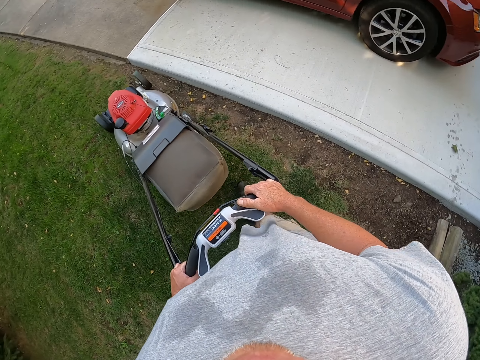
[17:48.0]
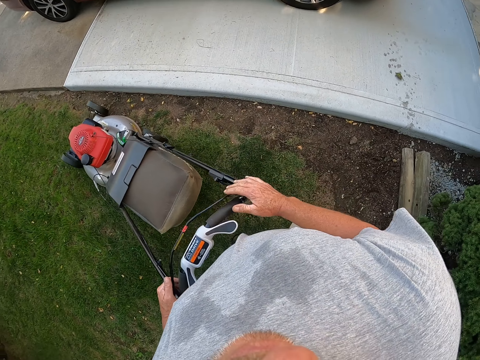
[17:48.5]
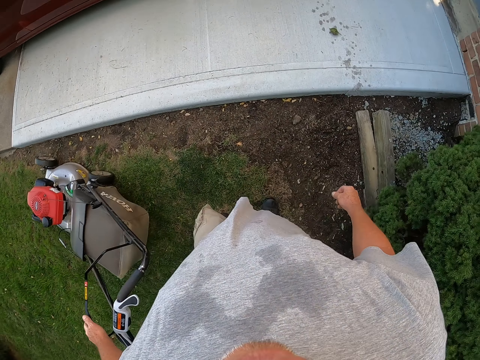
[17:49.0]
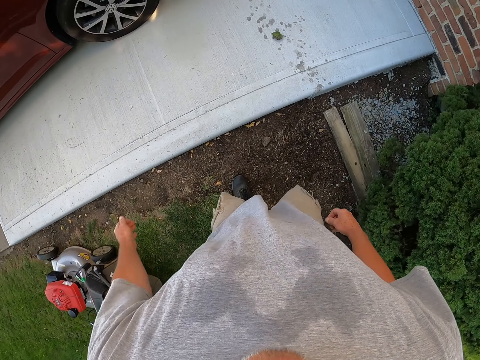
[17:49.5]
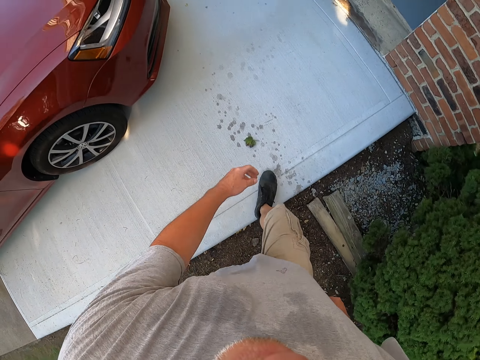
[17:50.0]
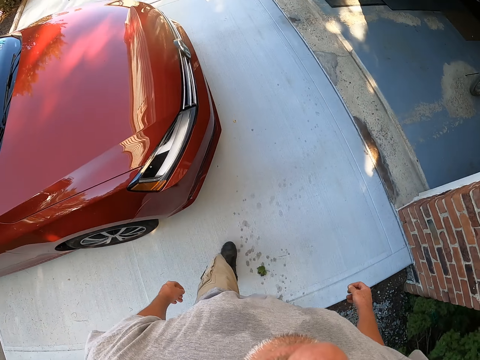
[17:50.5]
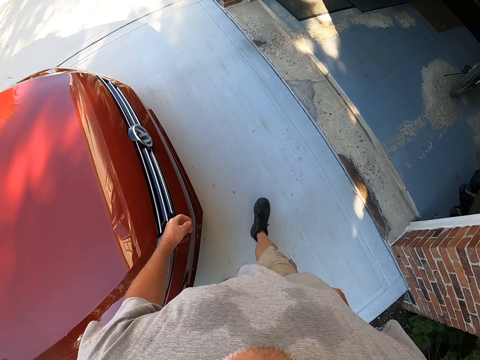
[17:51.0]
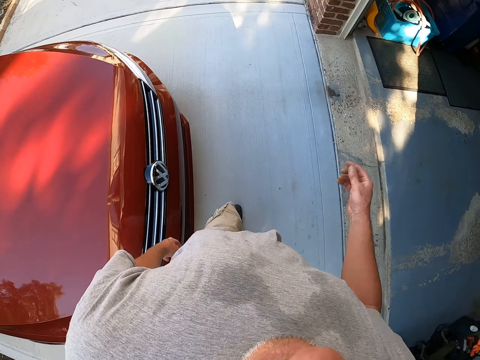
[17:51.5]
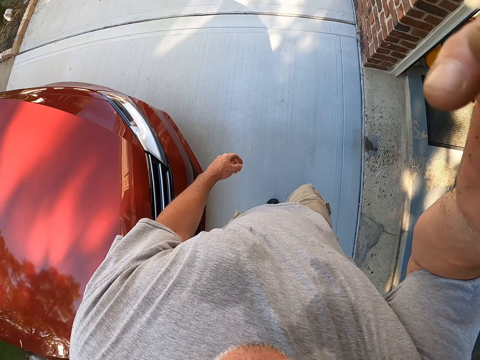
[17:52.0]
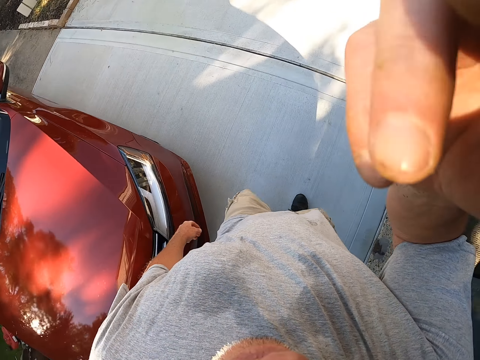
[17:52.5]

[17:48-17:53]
The camera wearer walks beside the car. They touch the face.
